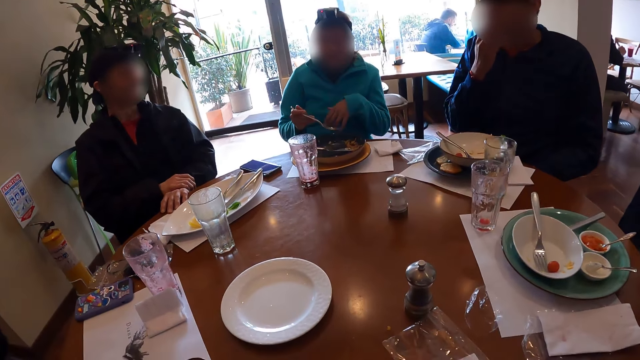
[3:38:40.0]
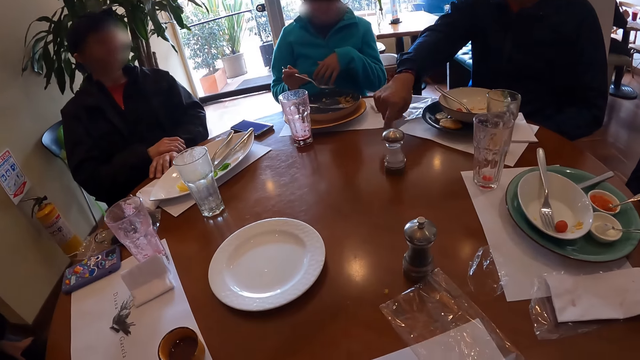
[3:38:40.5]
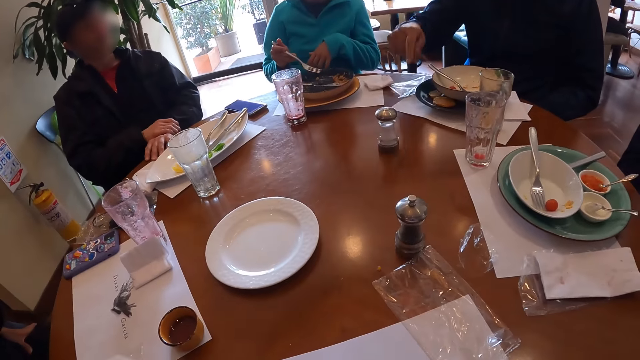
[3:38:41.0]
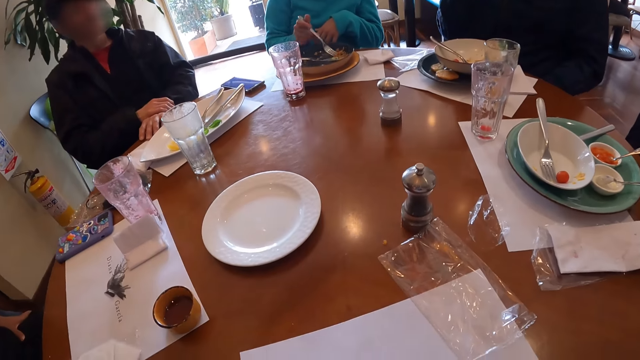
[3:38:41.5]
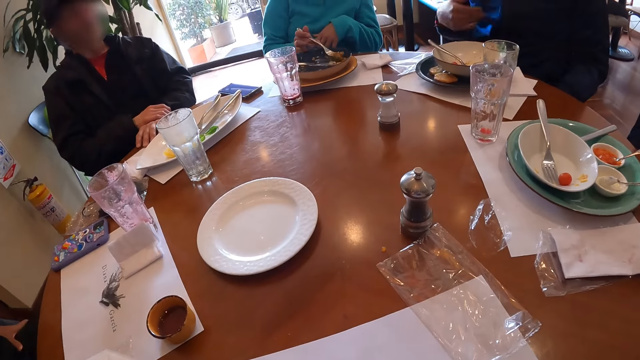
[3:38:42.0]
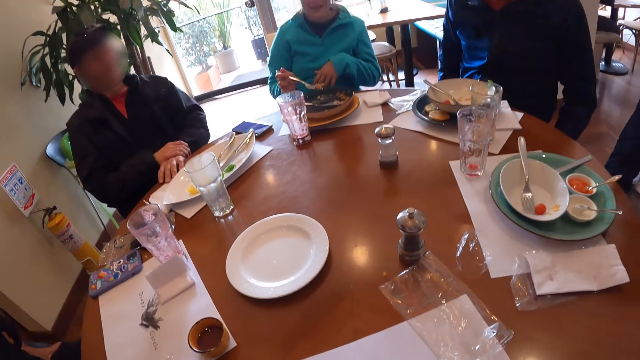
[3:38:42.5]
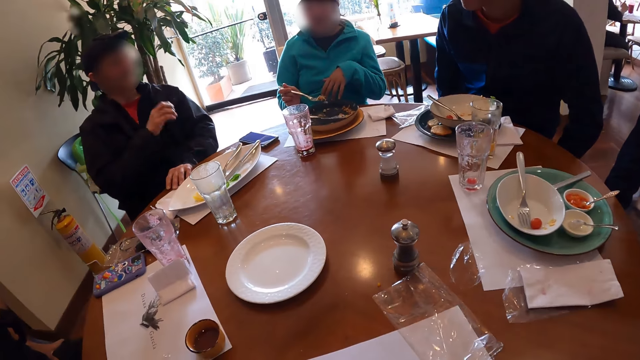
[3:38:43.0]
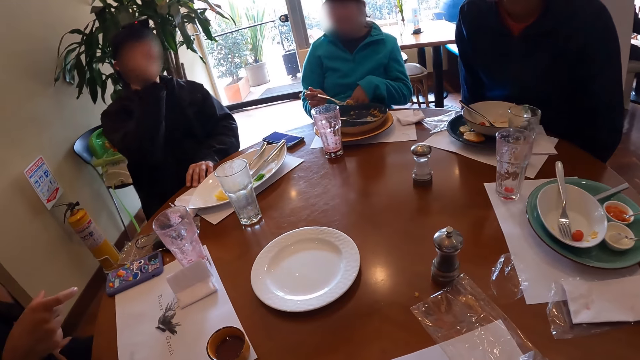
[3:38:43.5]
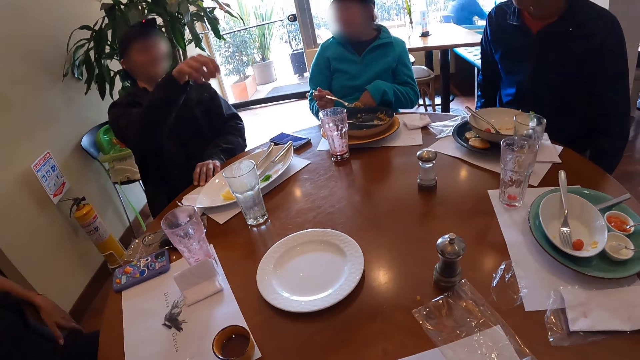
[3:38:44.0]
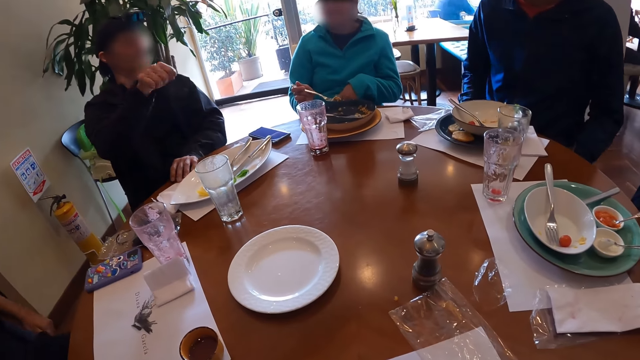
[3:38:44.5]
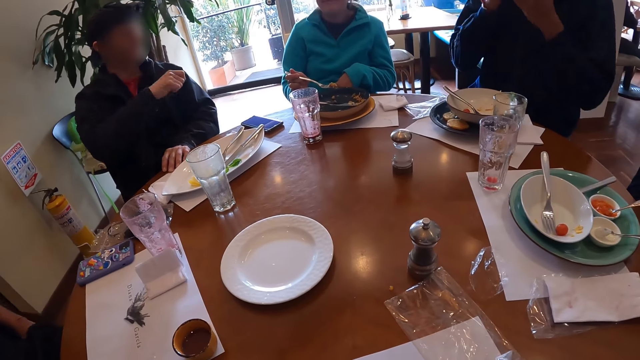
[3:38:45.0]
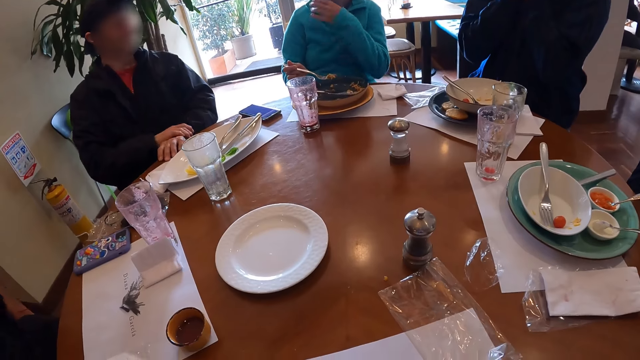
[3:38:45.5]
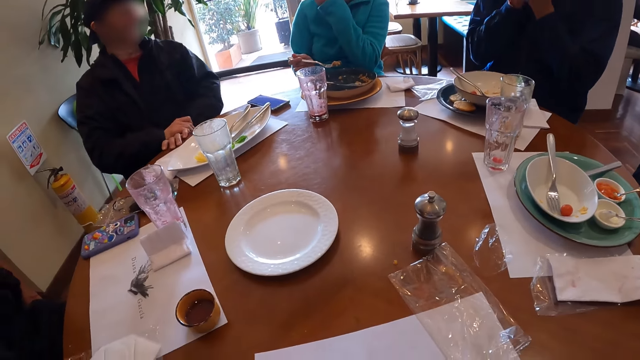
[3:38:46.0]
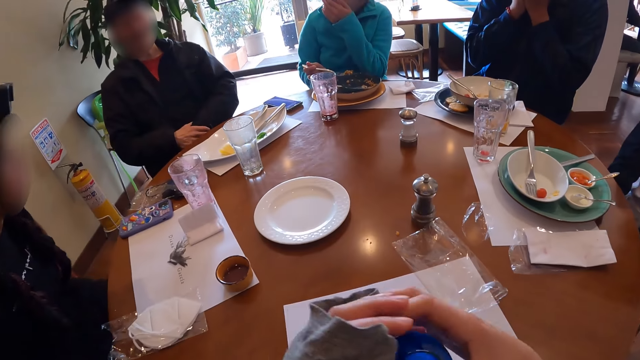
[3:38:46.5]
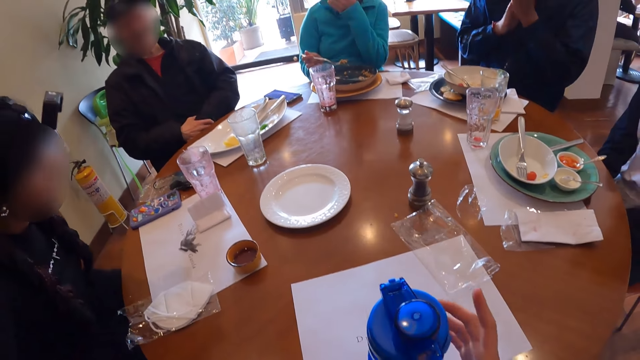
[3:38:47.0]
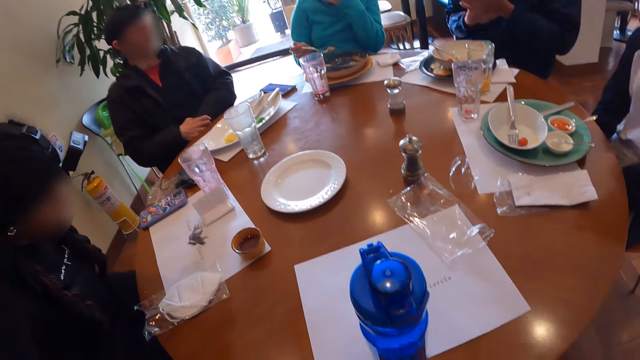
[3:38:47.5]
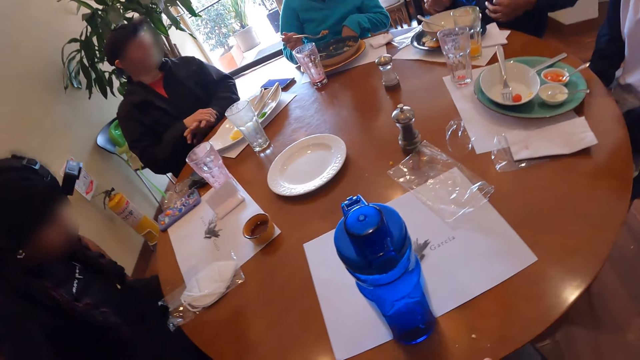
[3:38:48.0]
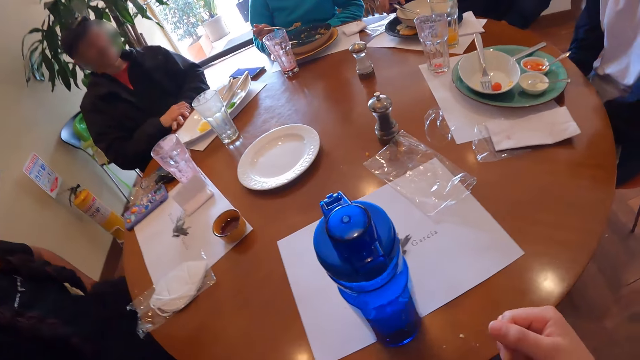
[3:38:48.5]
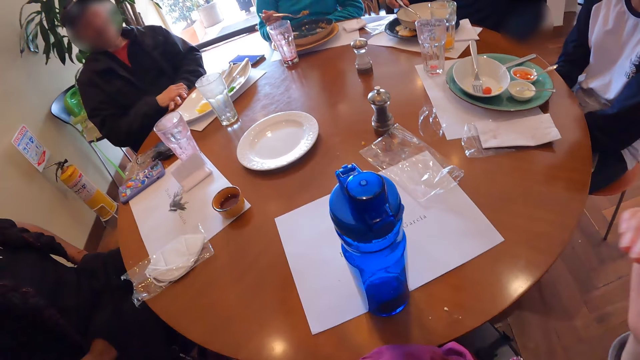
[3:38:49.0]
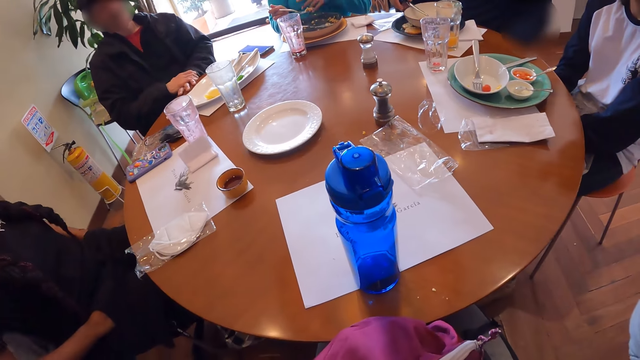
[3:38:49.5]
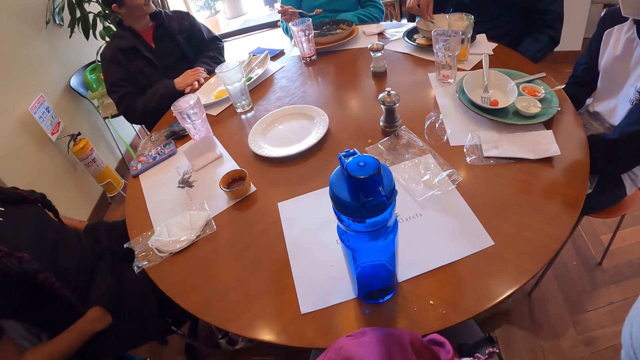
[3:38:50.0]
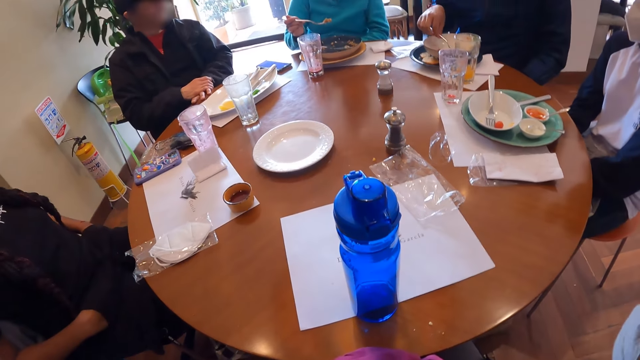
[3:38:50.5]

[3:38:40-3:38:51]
The woman picks some rice from the plate with the fork in her right hand. The camera wearer looks at people on the table. They remove both hands from the water bottle on the table. The man picks a piece of beef from the plate with the fork in his right hand.

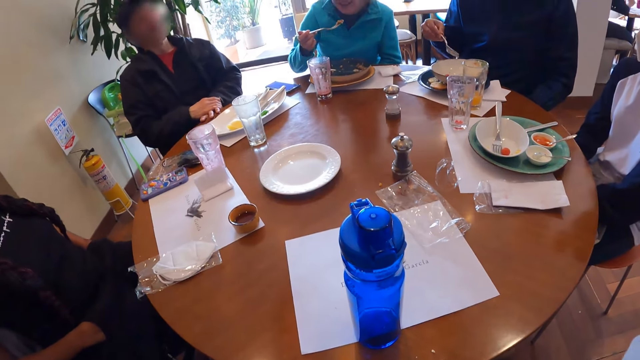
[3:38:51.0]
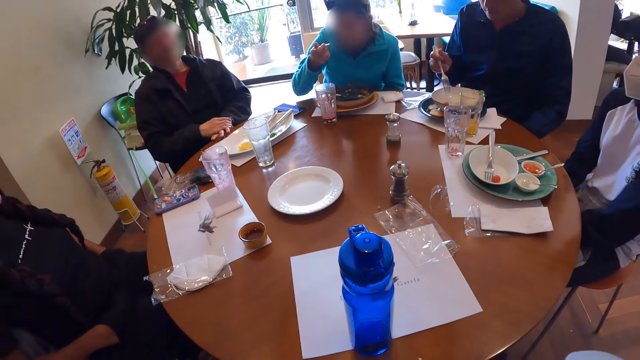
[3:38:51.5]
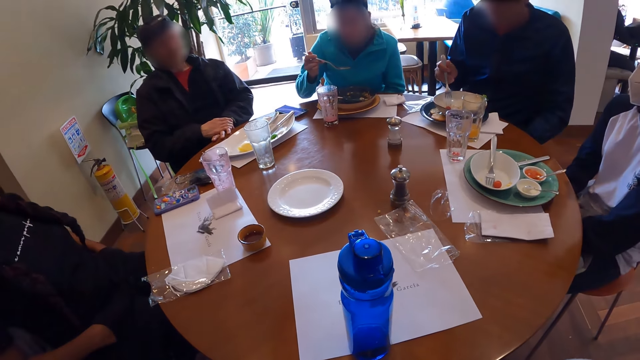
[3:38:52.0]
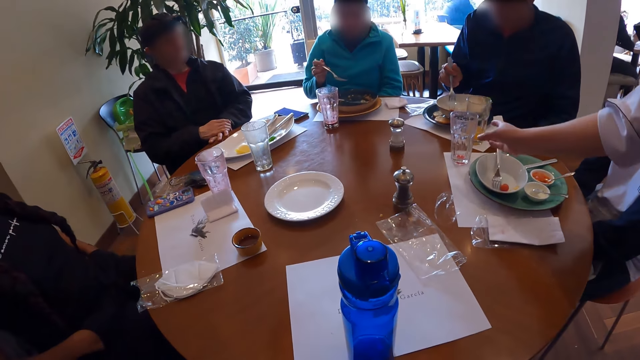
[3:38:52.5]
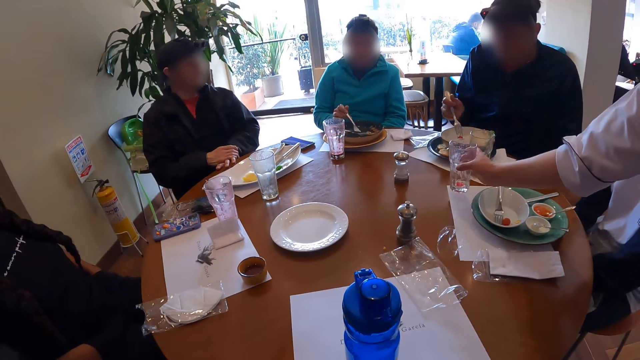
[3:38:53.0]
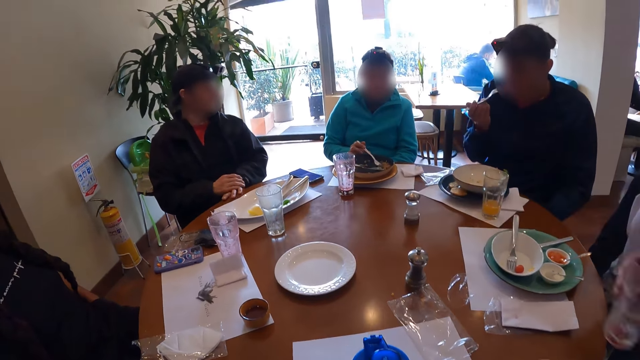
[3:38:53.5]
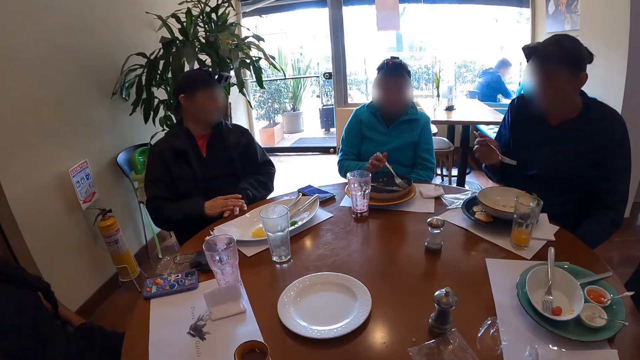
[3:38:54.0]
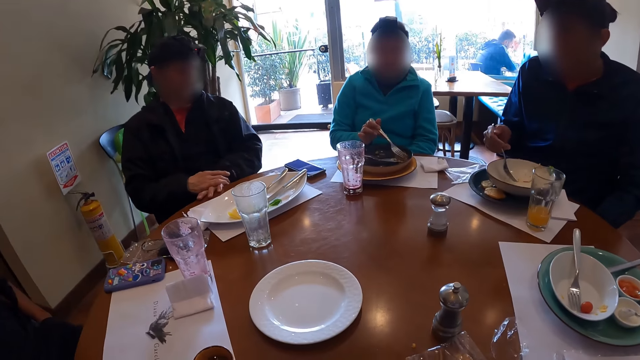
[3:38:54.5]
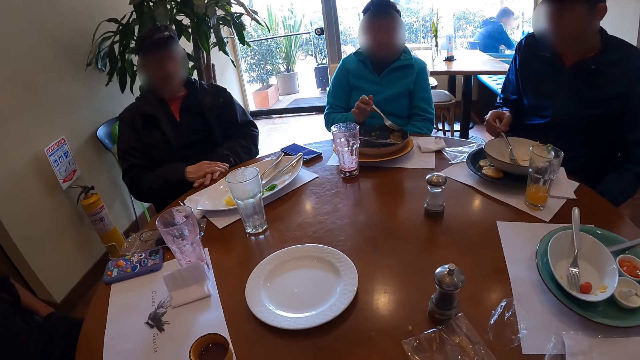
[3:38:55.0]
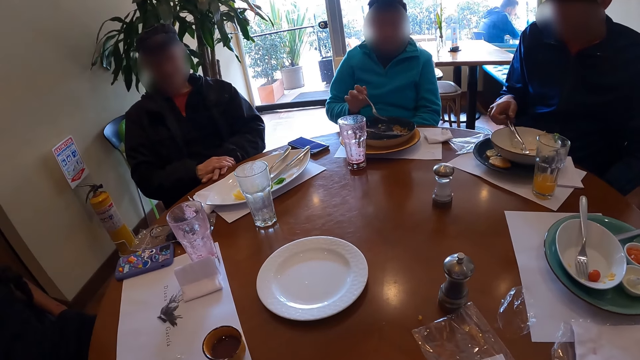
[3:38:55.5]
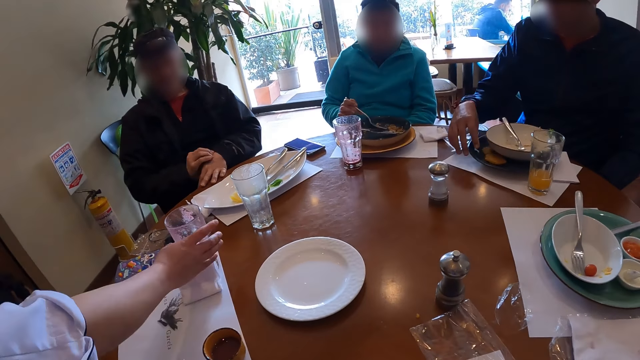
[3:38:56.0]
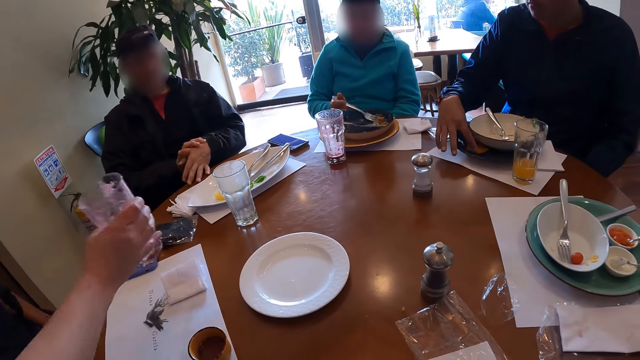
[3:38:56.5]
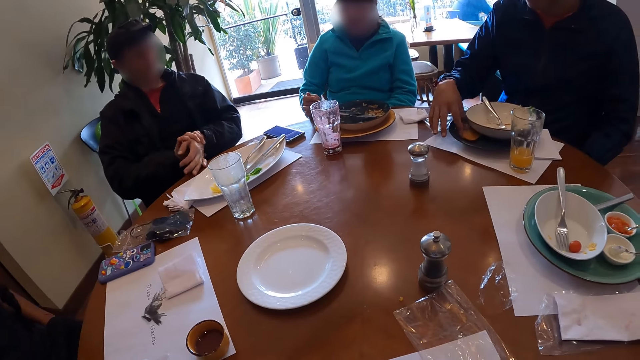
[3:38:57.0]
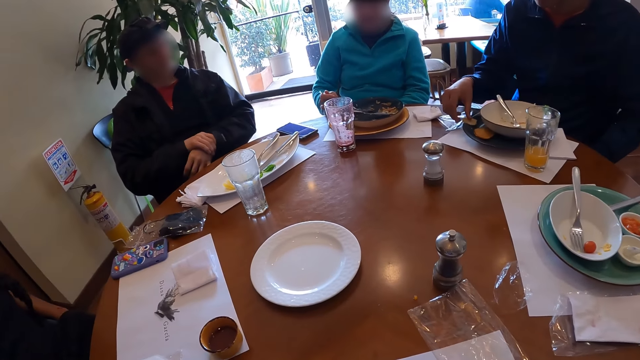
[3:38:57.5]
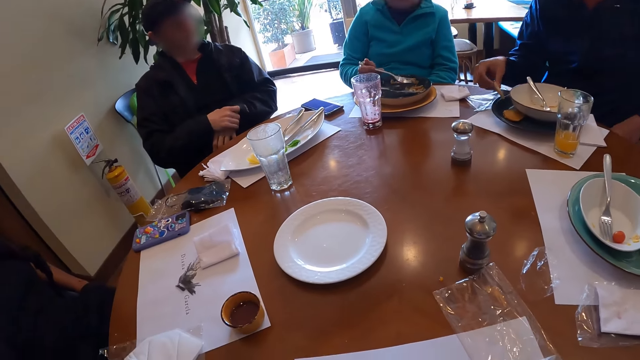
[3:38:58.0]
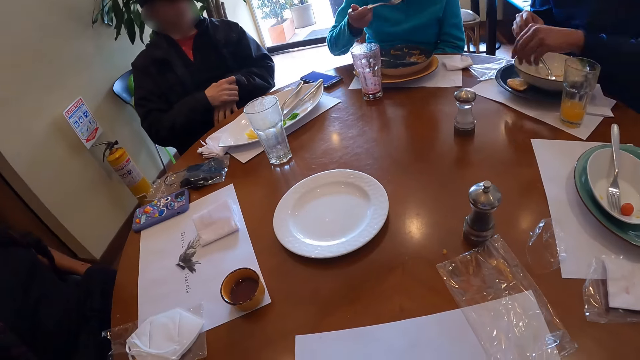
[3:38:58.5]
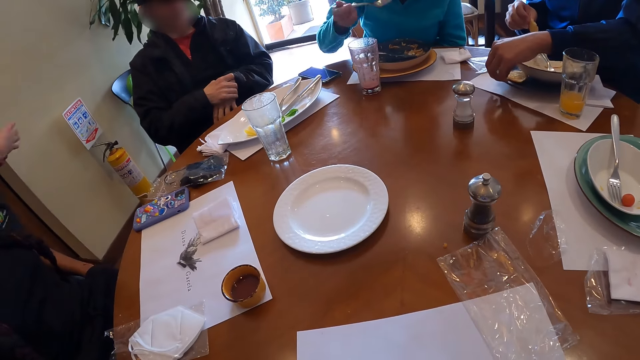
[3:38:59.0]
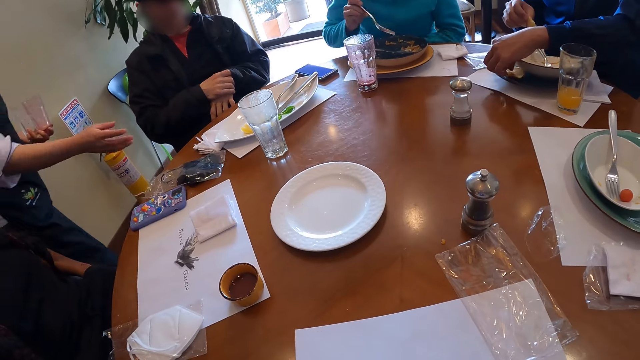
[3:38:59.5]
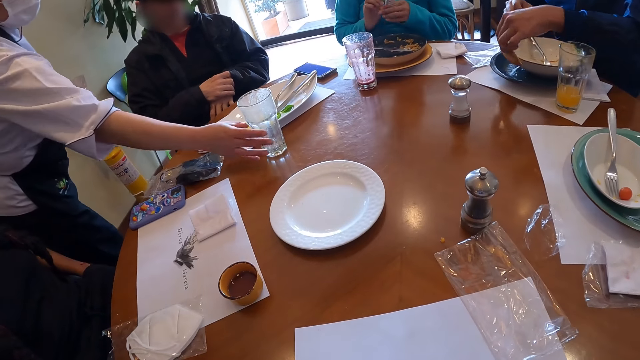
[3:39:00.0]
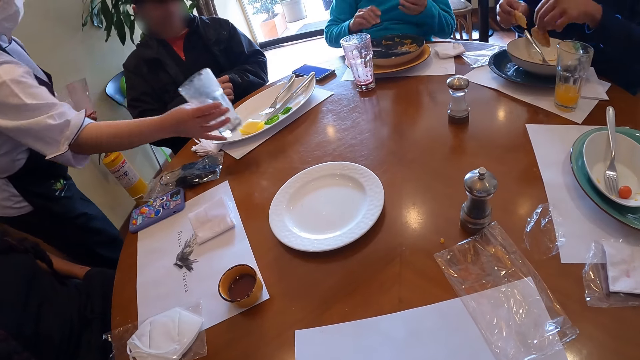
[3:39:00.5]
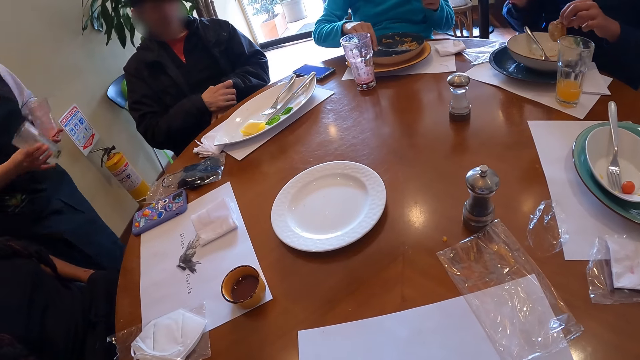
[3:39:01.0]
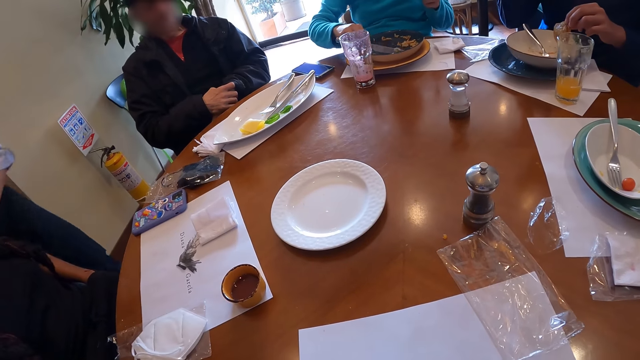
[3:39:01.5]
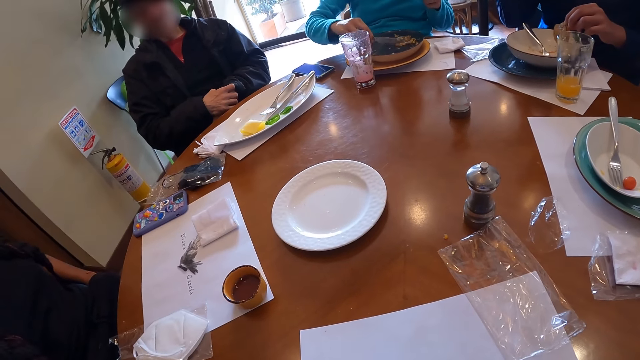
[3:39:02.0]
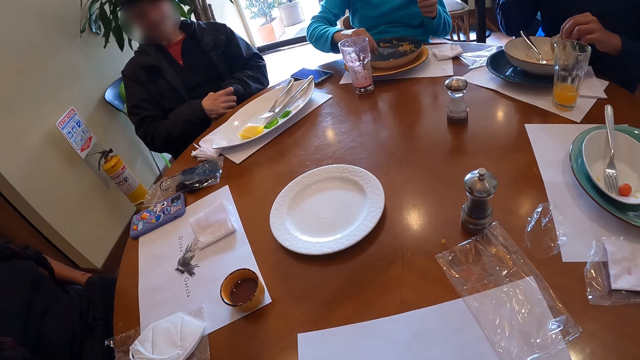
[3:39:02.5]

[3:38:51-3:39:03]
The woman eats the rice with the fork in her right hand. The waiter picks the cup from the table with his right hand. The woman picks some rice from the plate with the fork in her right hand. The man eats the rice with the fork in his right hand. The camera wearer picks up the water bottle on the table. The man drops the fork on the plate with his right hand. The waiter picks the cup from the table with his right hand. The man picks a biscuit from the plate on the table with his right hand. The woman eats the rice with the fork in her right hand. The man picks the biscuit from the plate on the table with his left hand. The waiter picks the cup from the table with his right hand. The woman passes the fork from her right hand to her left hand and packs rice on the plate with a knife in her right hand.
